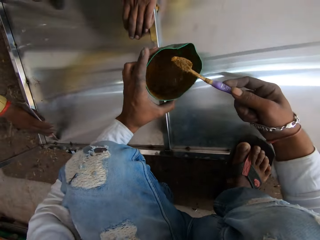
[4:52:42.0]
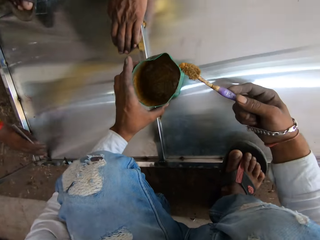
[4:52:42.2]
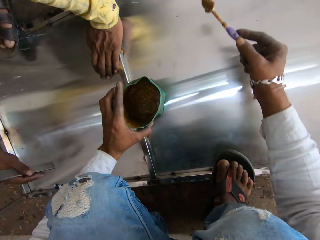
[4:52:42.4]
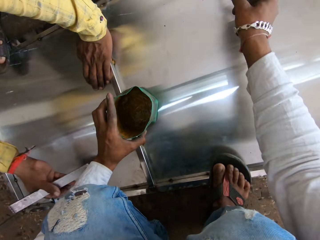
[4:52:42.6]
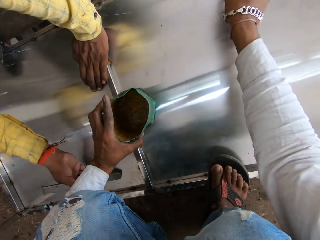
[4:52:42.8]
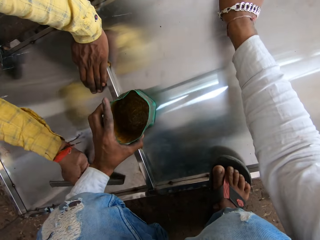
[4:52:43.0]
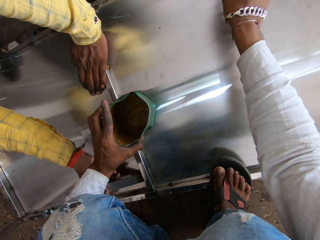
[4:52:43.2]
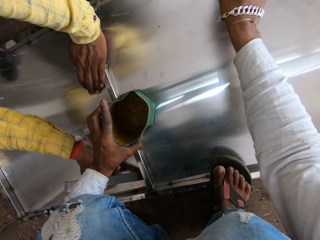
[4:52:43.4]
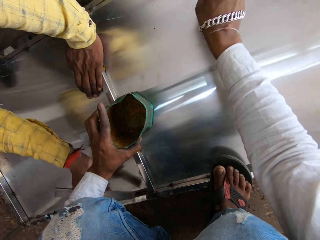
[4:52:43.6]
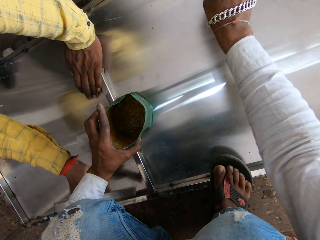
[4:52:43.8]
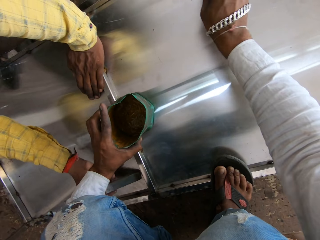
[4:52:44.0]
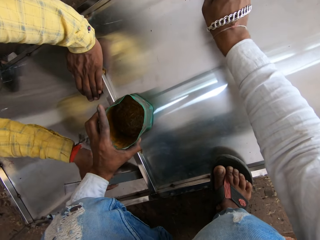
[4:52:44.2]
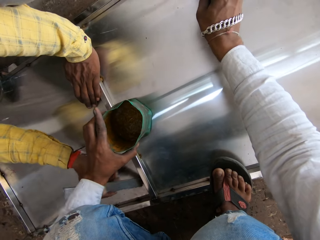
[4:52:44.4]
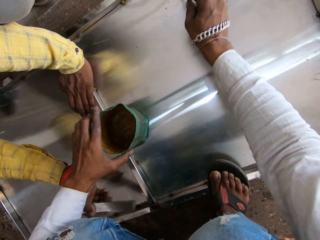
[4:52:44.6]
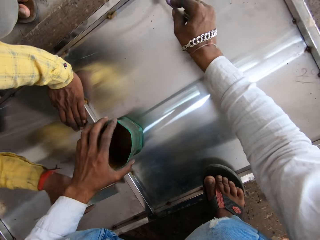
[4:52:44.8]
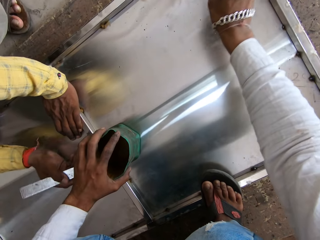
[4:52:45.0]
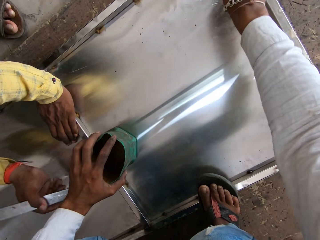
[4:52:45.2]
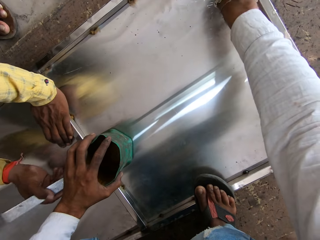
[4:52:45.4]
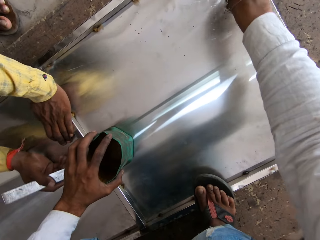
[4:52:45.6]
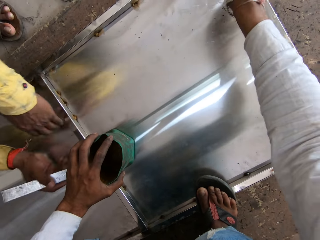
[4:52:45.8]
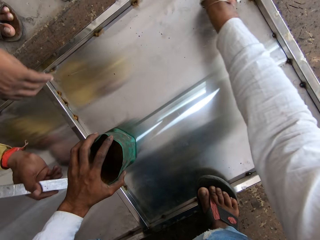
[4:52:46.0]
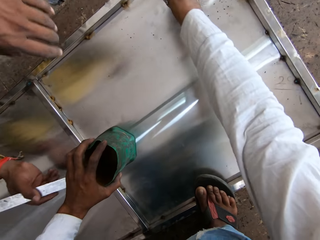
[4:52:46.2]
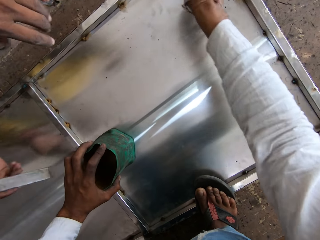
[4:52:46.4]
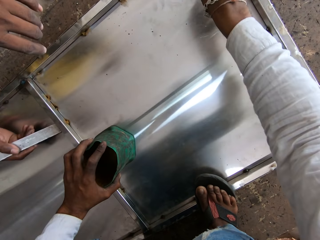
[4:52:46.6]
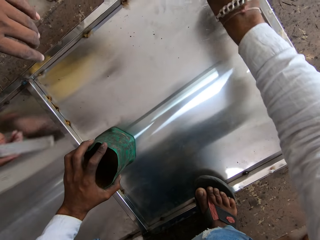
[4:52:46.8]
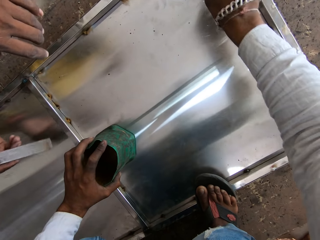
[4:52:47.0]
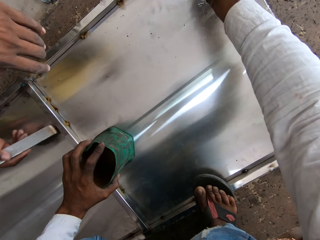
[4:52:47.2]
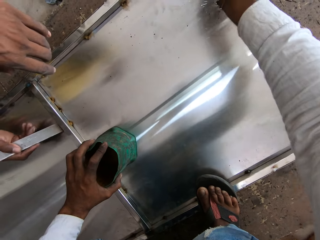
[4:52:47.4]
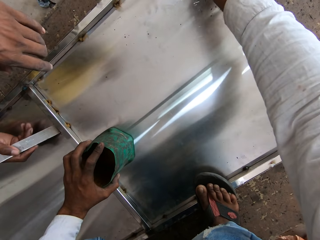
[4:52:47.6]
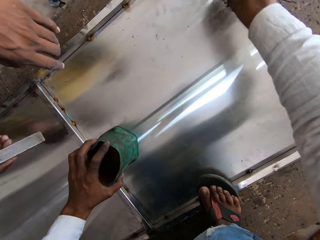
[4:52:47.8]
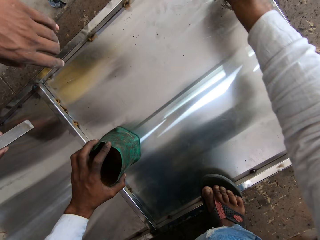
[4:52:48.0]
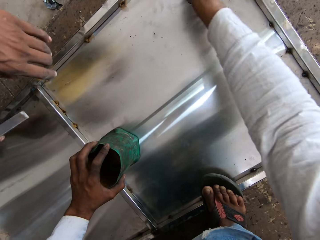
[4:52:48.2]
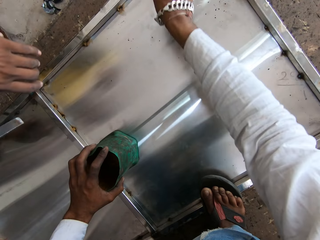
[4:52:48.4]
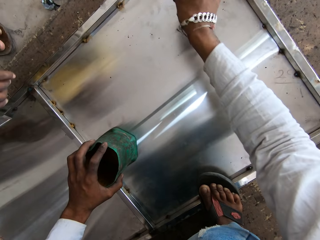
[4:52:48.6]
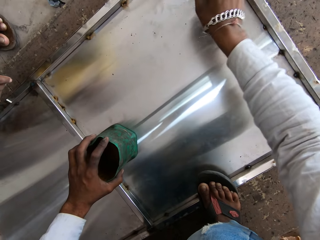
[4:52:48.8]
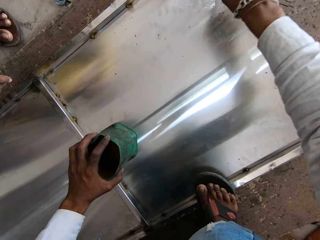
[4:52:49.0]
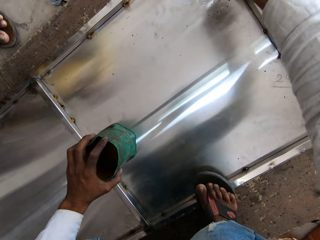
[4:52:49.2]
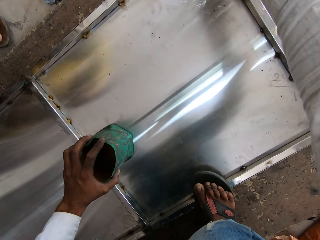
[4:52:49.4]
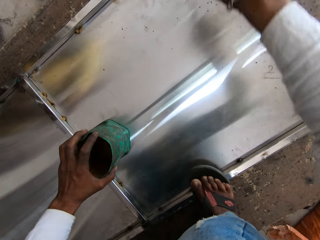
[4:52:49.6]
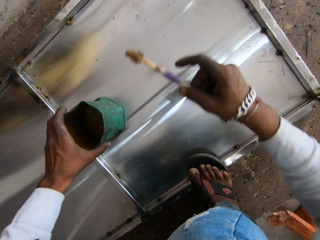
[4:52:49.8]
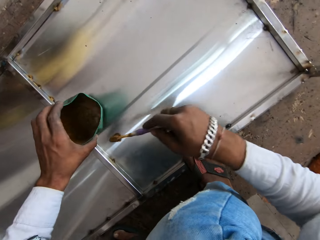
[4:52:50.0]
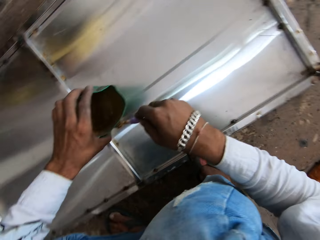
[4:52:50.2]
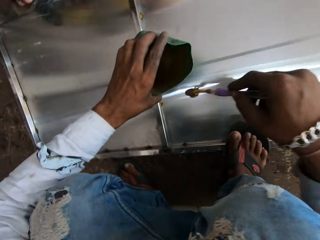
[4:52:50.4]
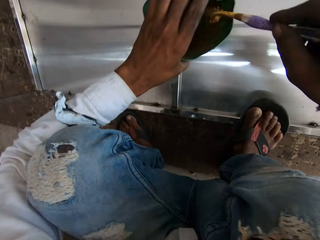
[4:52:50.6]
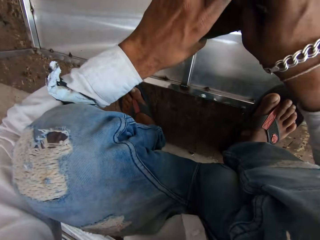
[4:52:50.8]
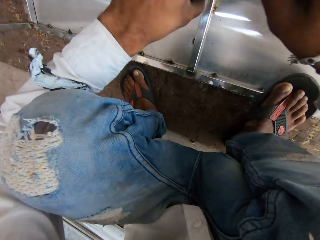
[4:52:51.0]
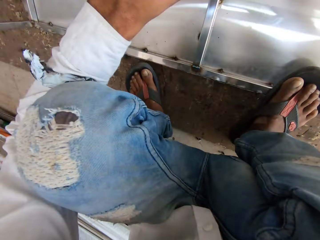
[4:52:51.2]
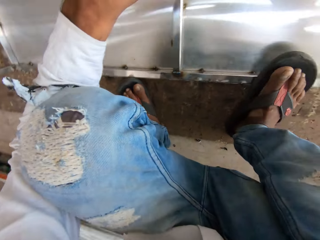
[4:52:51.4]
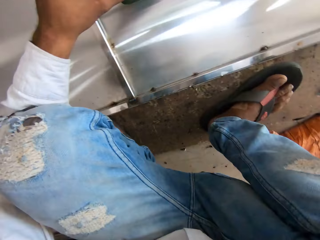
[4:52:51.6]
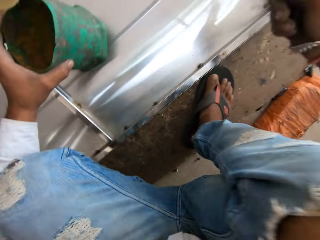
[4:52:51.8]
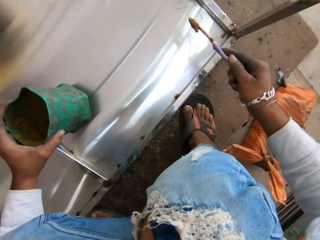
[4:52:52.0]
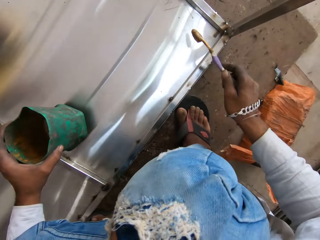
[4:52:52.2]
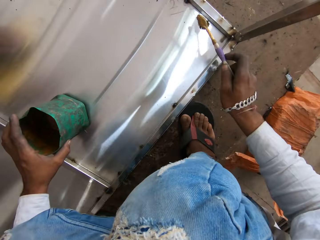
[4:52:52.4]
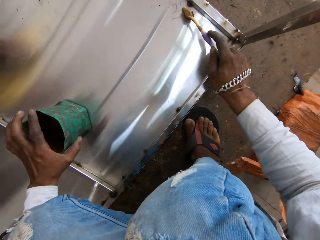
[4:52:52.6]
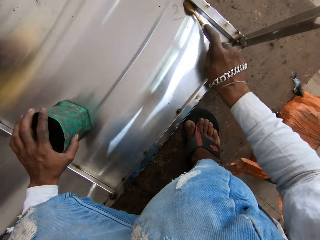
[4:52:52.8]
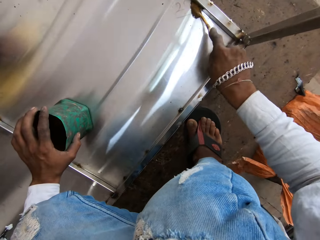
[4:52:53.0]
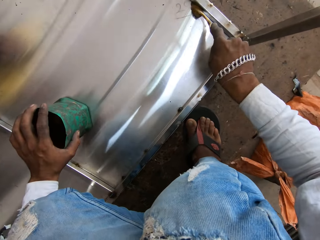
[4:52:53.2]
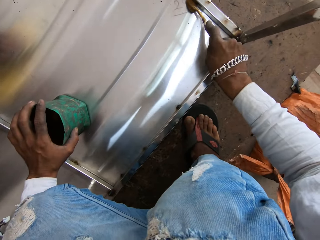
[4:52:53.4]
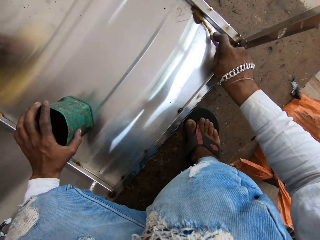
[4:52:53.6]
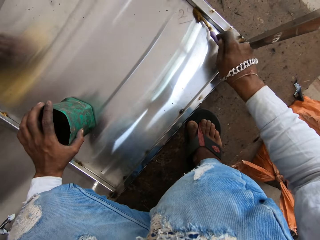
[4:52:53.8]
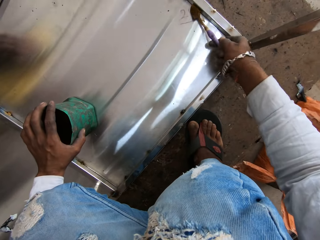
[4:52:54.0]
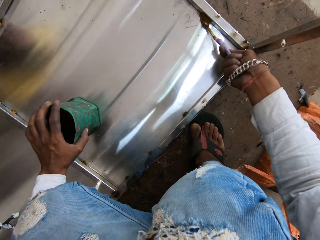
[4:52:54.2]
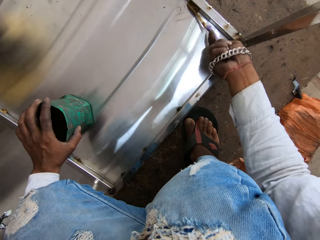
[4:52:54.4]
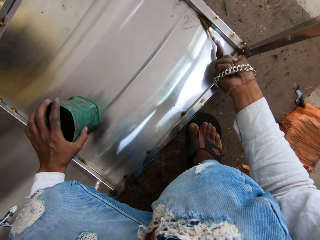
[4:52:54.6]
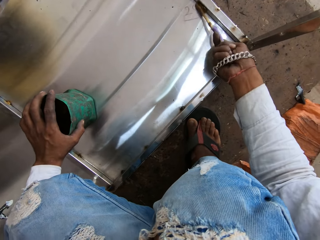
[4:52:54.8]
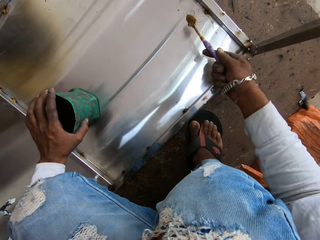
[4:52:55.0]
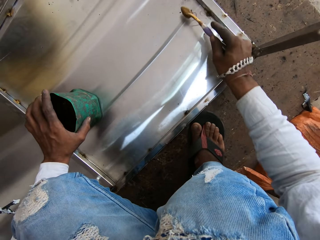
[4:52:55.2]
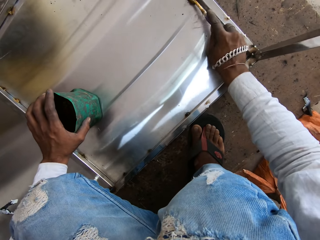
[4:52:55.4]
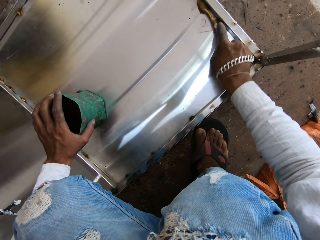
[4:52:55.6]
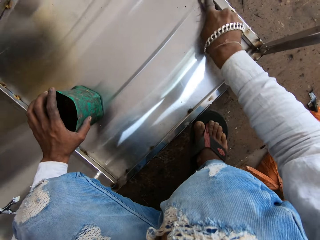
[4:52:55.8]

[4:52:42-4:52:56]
The camera wearer applies the glue or grease oil on the table joints. They scoop grease or paint with a toothbrush. They drop the container. They apply the grease on a metal structure or metallic table.

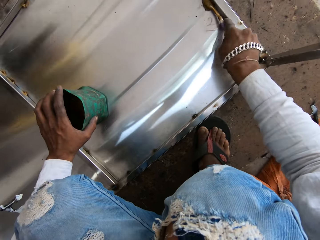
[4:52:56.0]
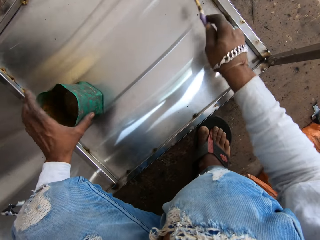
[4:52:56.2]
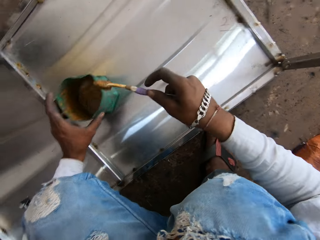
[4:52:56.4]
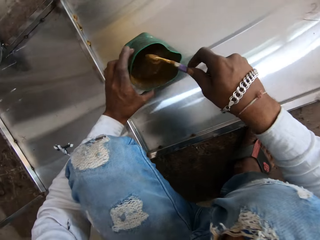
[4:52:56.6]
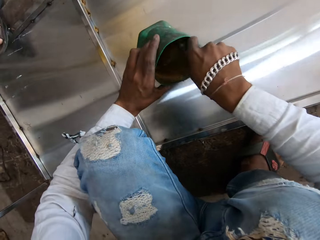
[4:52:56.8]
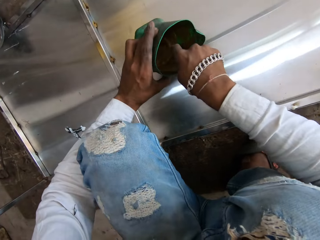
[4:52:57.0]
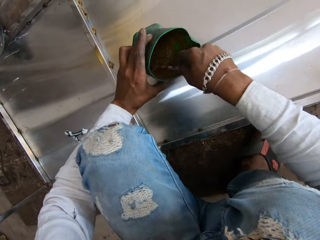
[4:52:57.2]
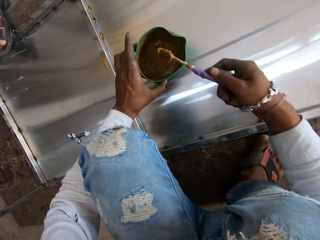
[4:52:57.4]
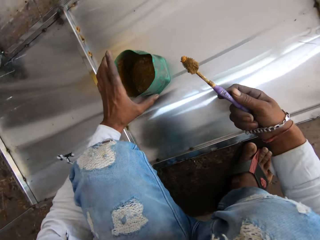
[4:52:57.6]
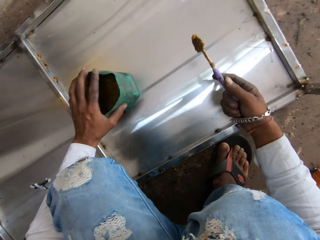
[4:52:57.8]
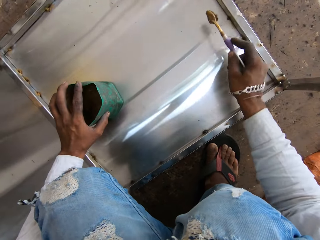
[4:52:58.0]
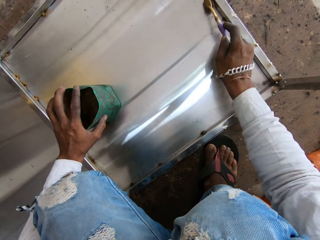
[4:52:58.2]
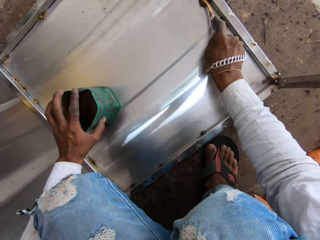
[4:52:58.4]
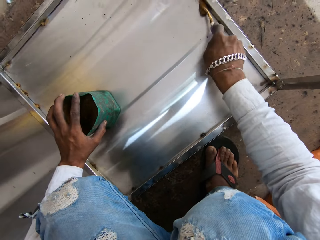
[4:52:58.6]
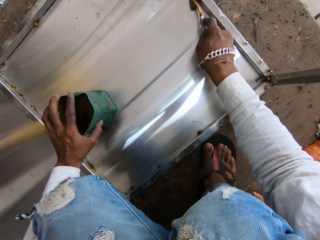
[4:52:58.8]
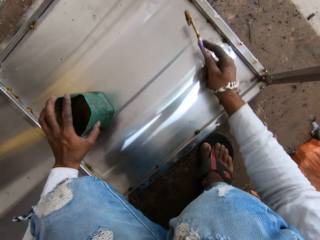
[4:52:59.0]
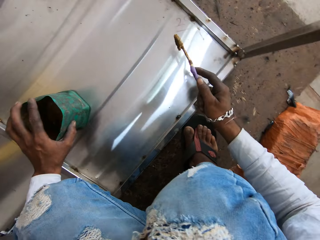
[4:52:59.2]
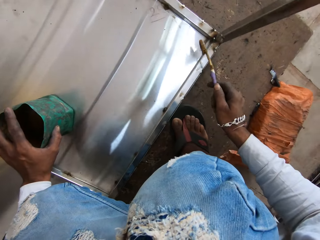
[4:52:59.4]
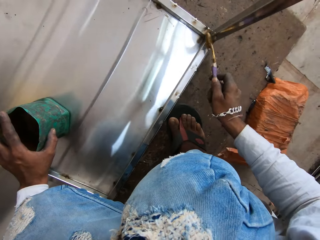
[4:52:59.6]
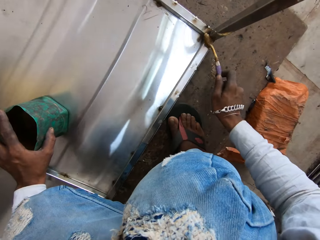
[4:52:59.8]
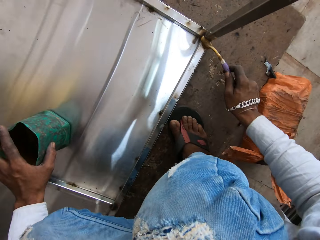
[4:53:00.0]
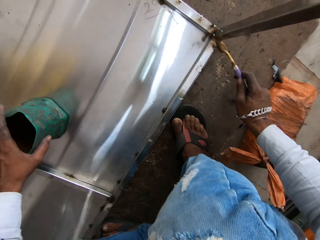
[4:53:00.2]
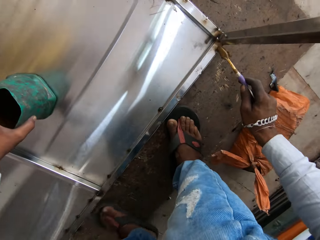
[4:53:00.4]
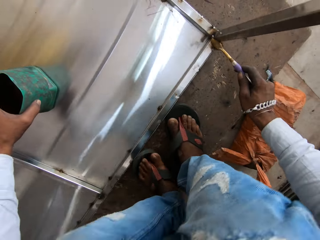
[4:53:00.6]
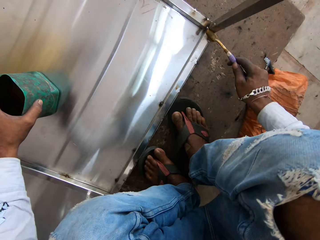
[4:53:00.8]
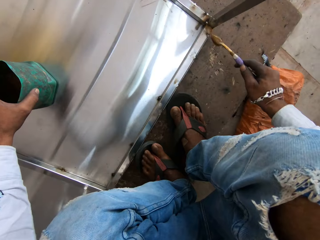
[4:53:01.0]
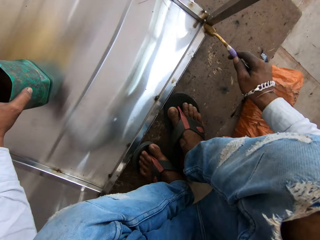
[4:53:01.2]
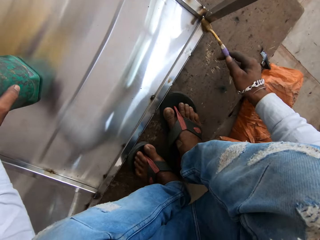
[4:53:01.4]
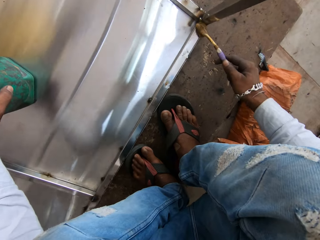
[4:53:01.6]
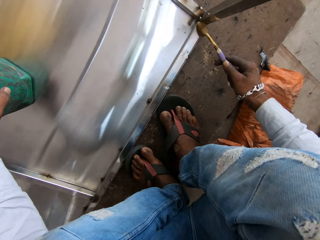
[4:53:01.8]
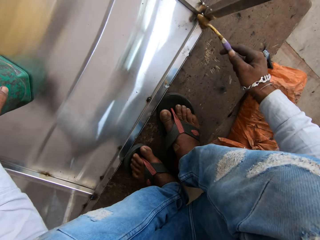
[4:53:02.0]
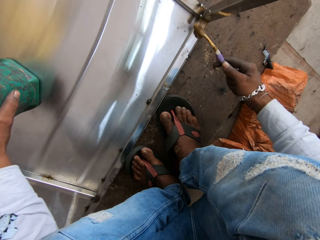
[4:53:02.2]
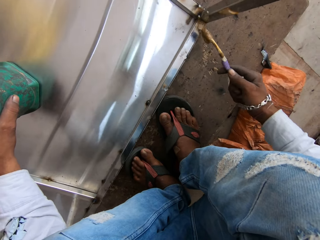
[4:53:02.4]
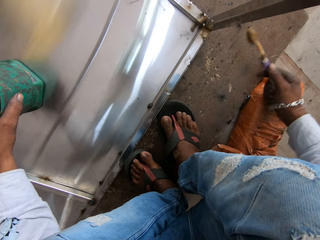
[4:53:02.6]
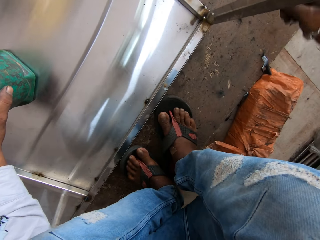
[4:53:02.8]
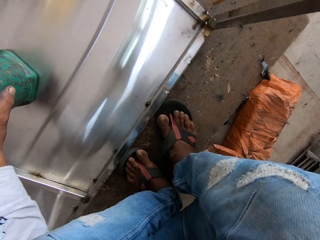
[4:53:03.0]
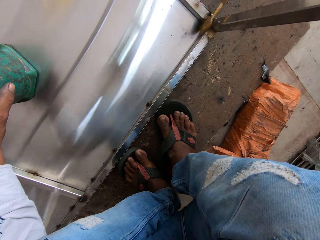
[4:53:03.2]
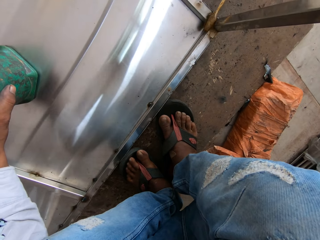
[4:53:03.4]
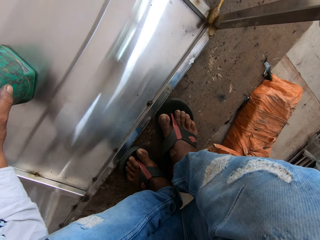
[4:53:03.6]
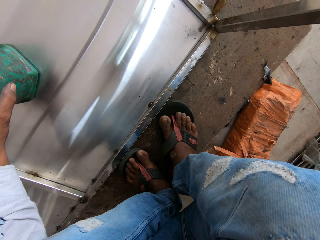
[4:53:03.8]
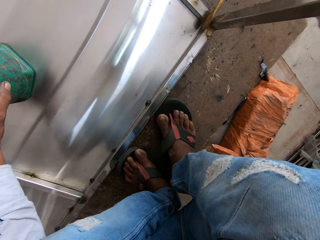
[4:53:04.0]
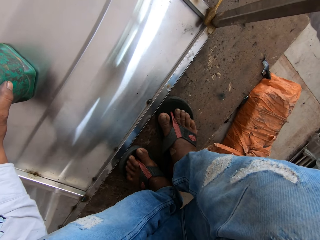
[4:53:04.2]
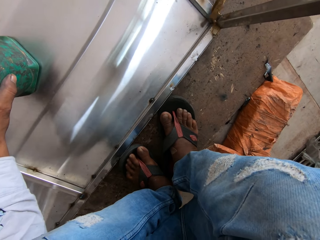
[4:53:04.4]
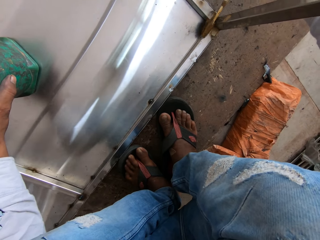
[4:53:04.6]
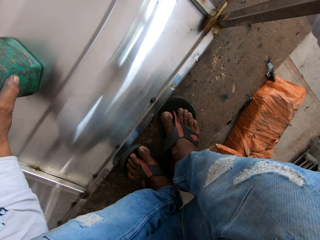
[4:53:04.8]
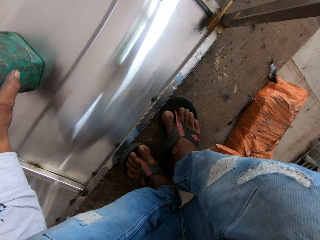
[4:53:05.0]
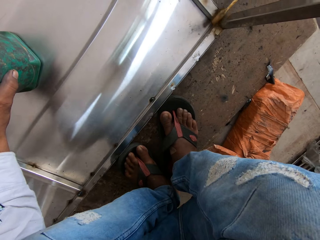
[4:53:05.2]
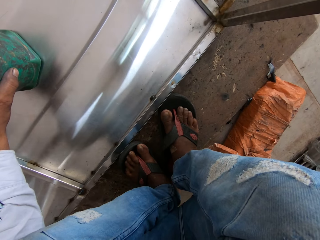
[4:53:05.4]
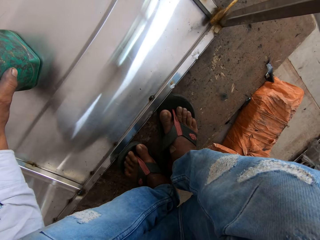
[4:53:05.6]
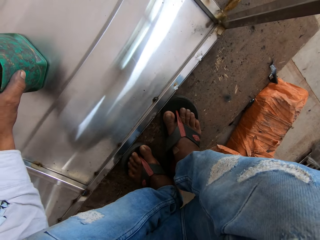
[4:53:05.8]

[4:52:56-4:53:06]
The camera wearer tilts a container. They scoop grease with a toothbrush. They drop the container. They apply grease on a metal structure or metallic table. They paint the metallic table. They move a leg. They move aside. They paint the metallic table.
